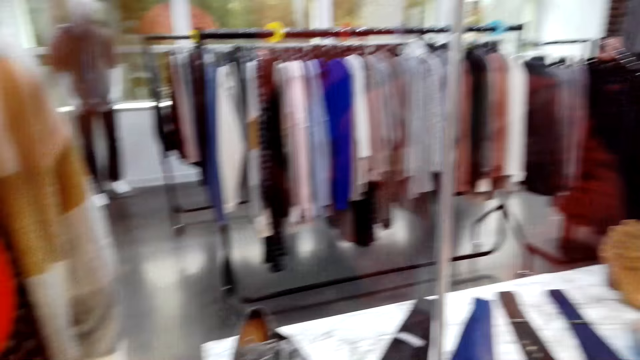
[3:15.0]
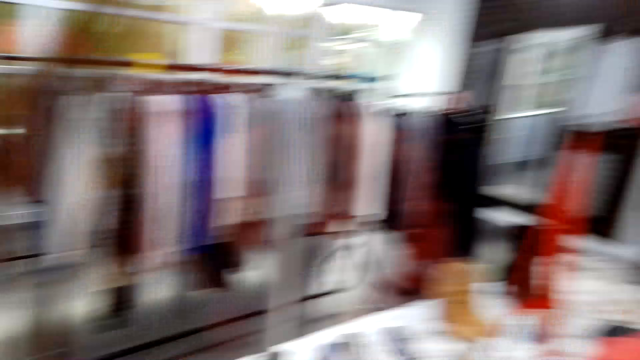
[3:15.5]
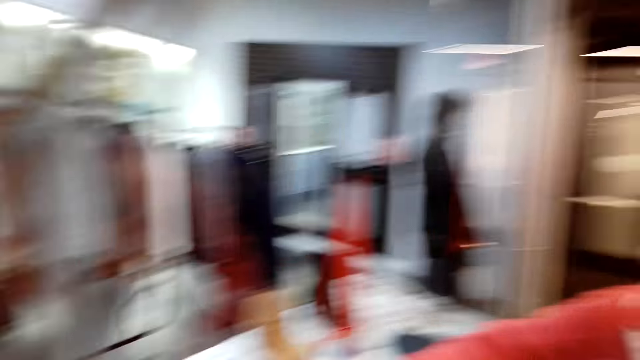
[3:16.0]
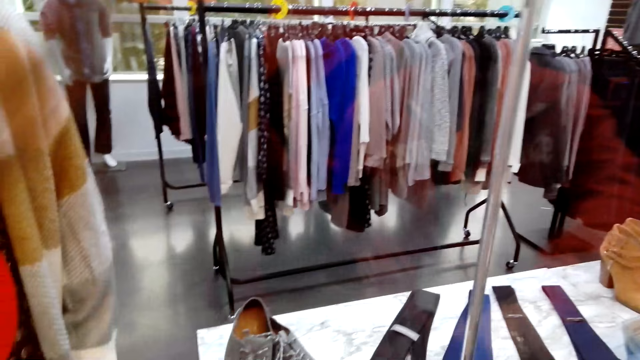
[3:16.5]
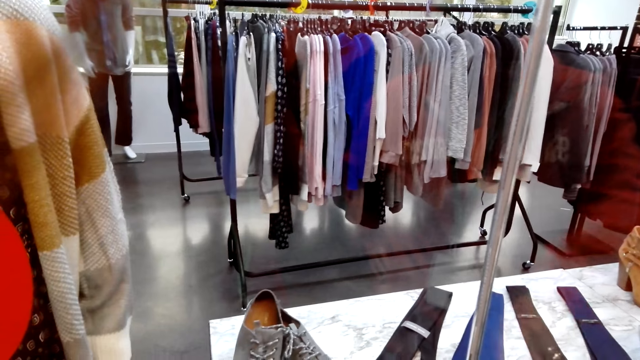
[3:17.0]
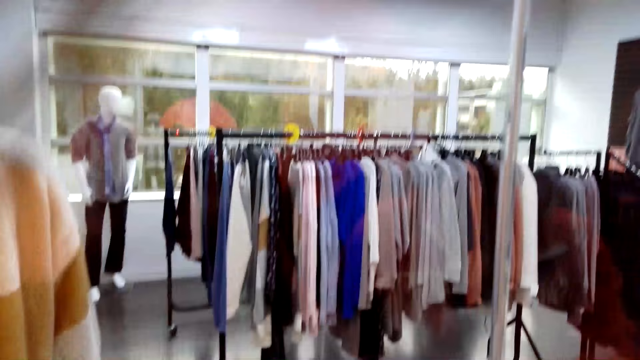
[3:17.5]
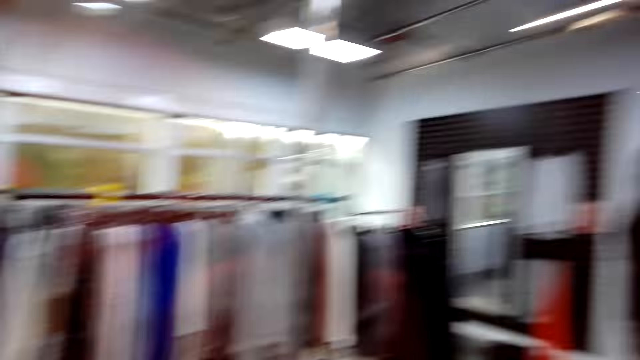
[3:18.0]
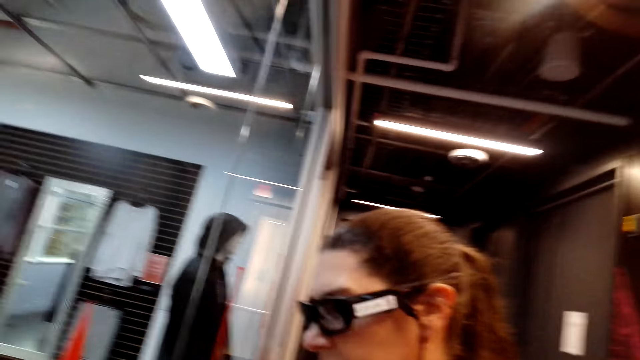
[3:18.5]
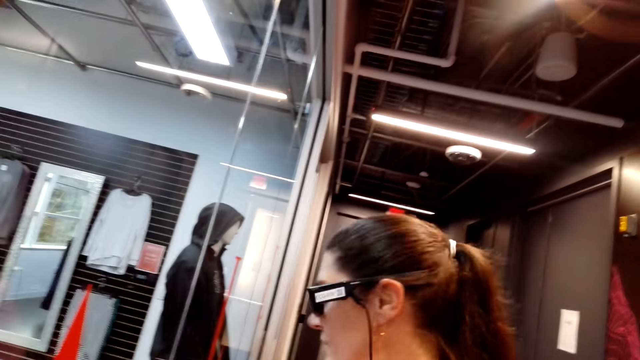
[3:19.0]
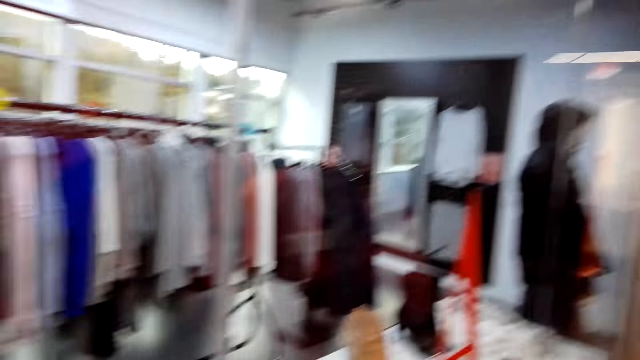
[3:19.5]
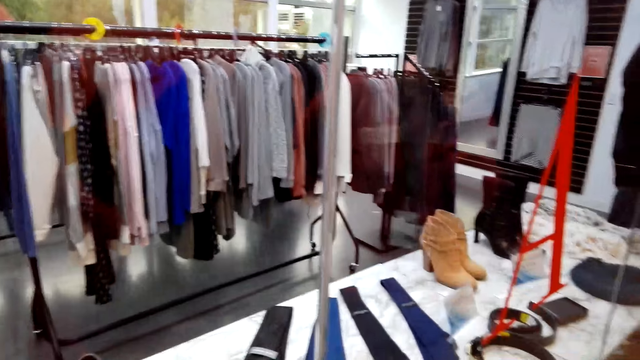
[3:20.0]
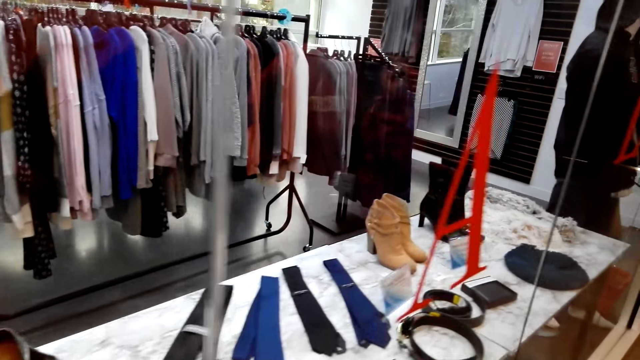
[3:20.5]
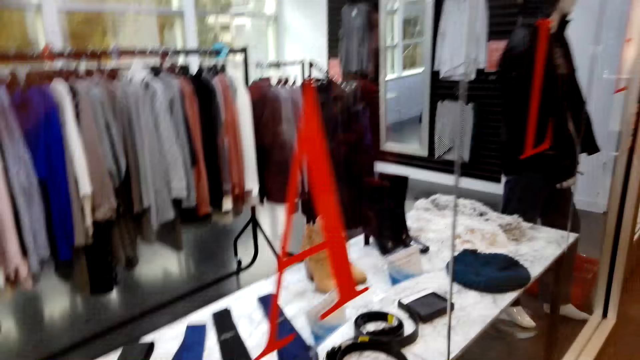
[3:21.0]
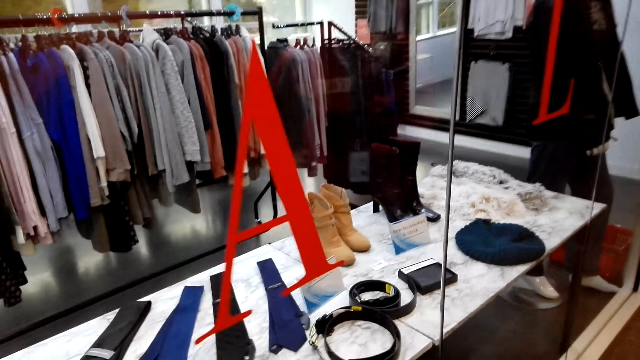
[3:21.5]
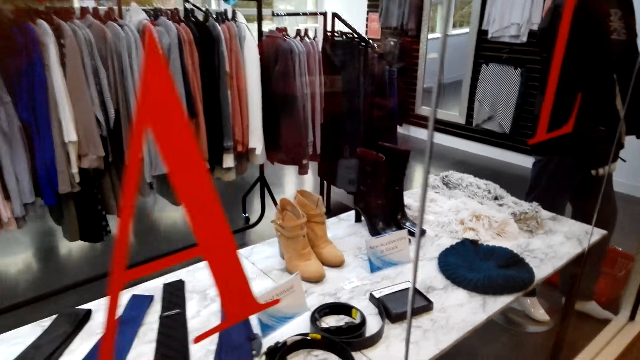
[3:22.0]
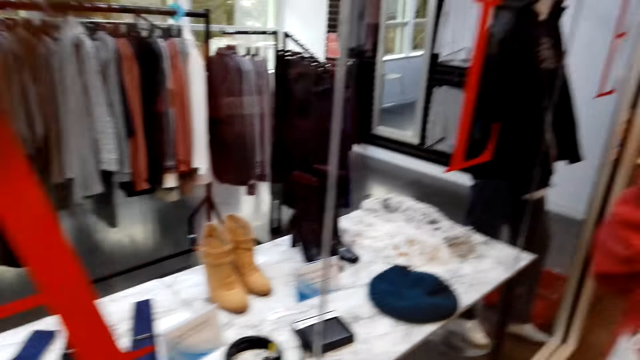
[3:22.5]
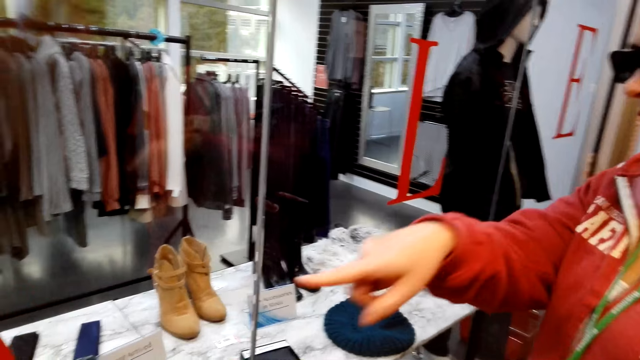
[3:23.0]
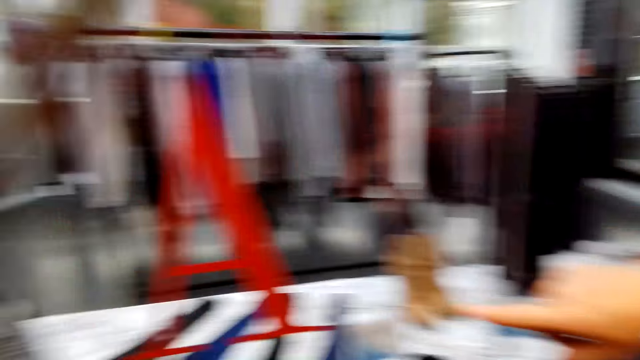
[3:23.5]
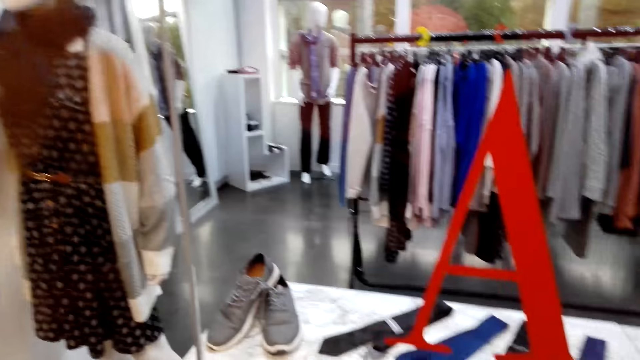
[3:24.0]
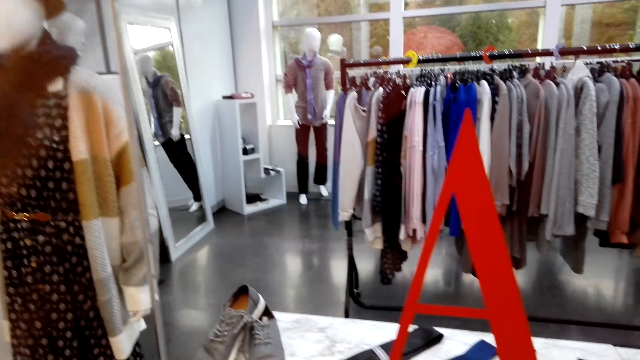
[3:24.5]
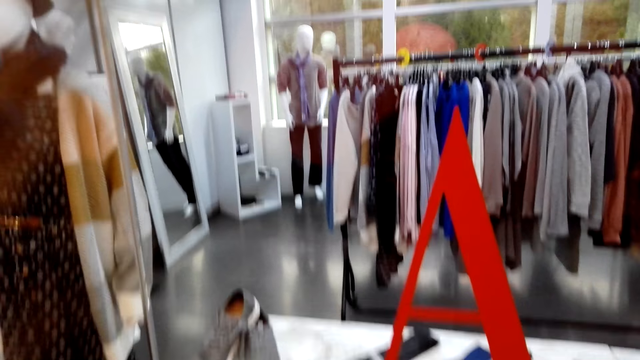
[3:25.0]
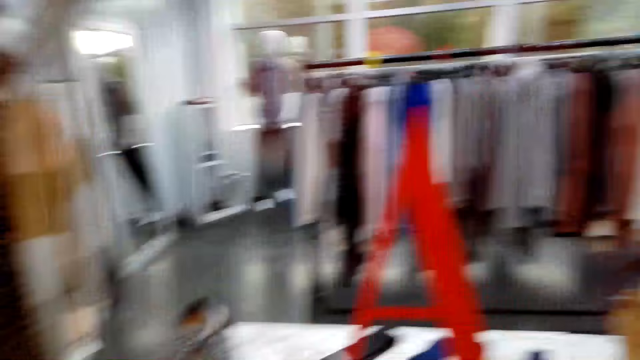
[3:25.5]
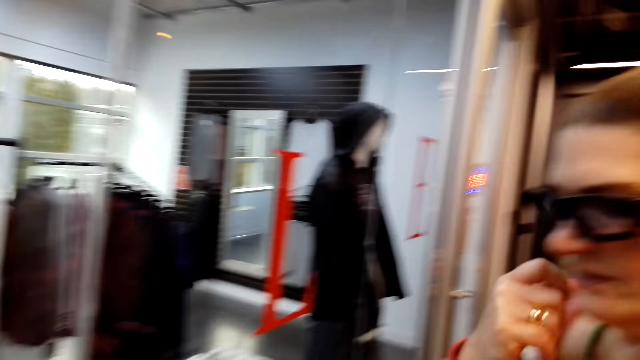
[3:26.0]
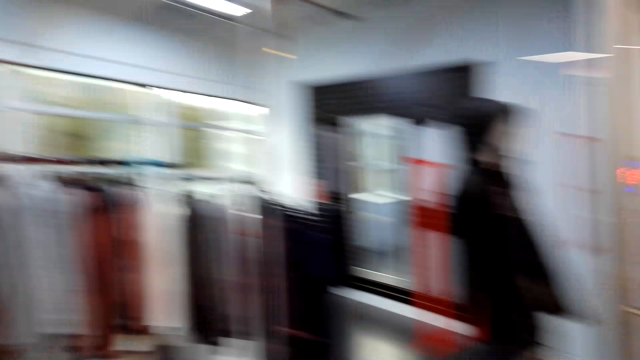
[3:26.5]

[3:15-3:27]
The camera wearer talks to a man. A woman points something to another woman through the mirror with her finger. The man points at the shoes.

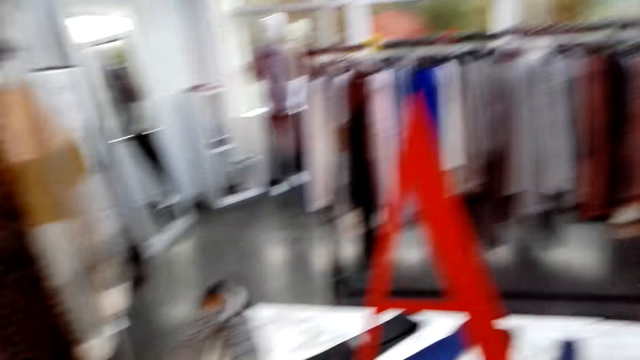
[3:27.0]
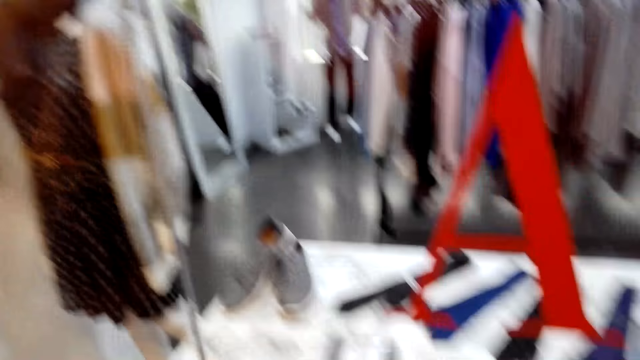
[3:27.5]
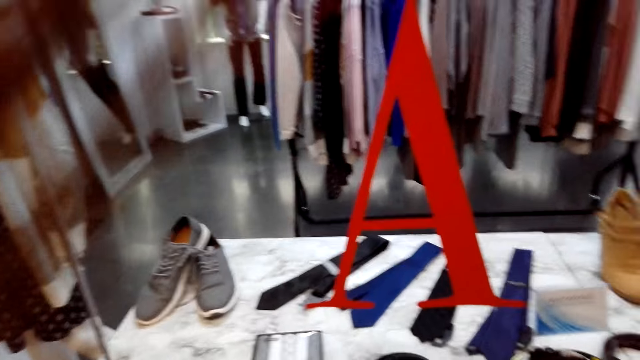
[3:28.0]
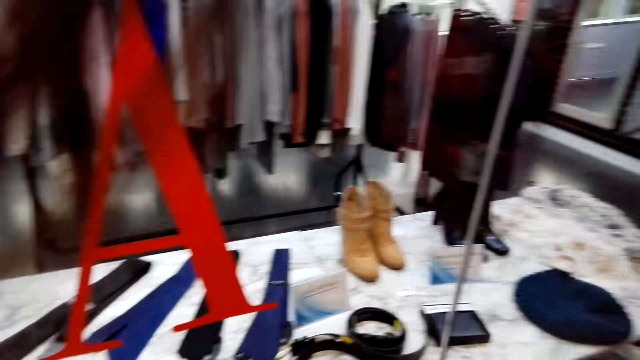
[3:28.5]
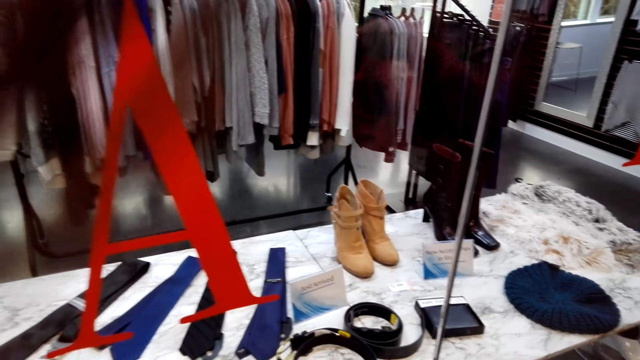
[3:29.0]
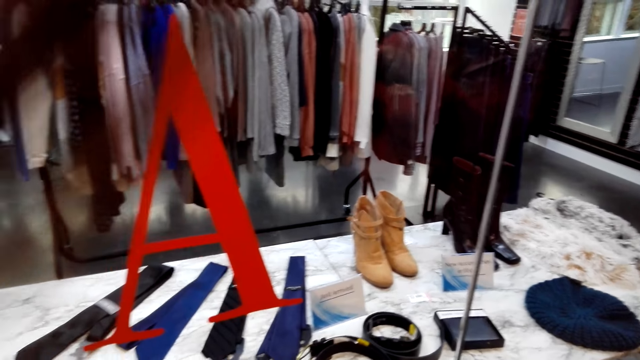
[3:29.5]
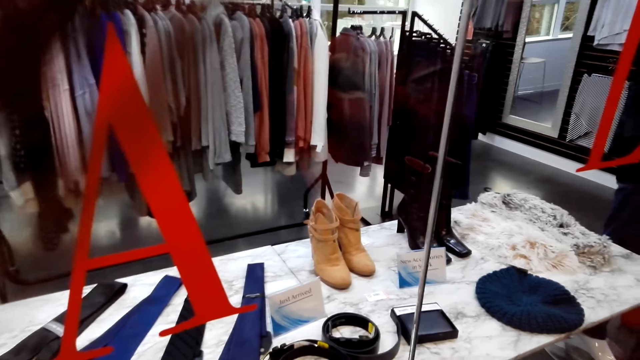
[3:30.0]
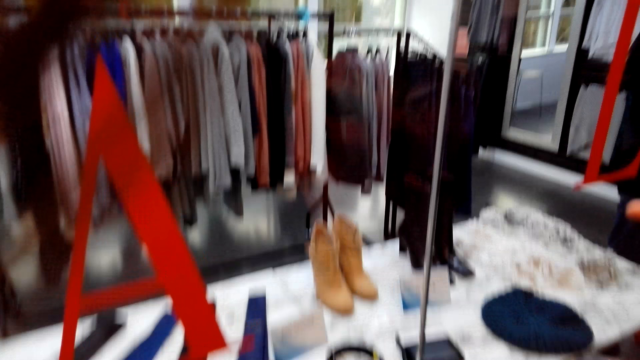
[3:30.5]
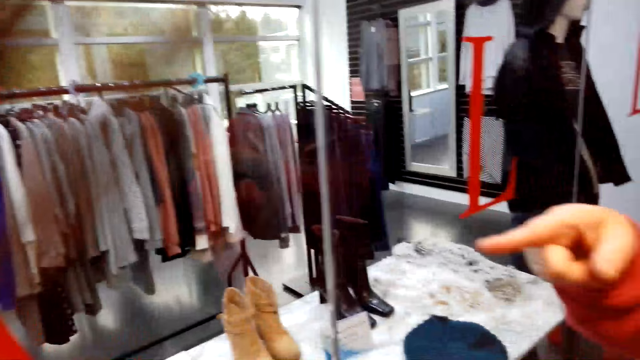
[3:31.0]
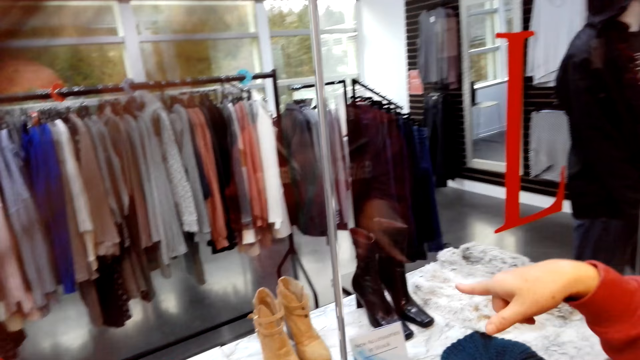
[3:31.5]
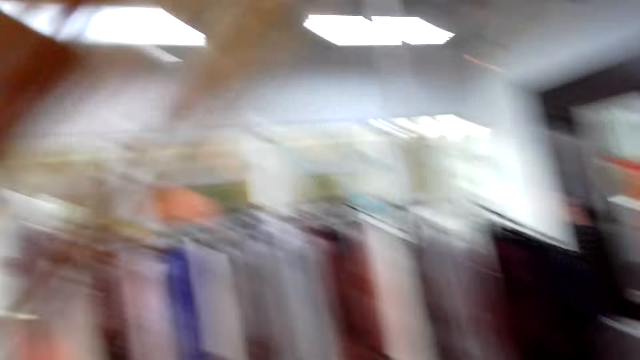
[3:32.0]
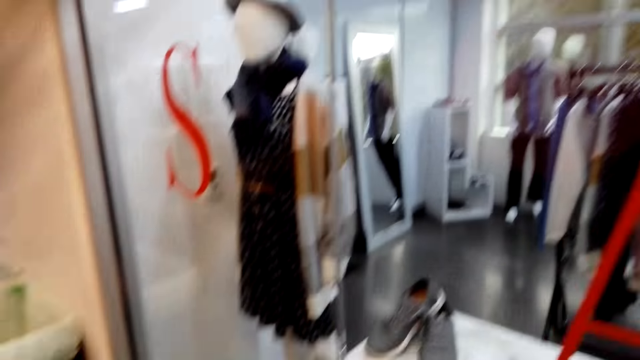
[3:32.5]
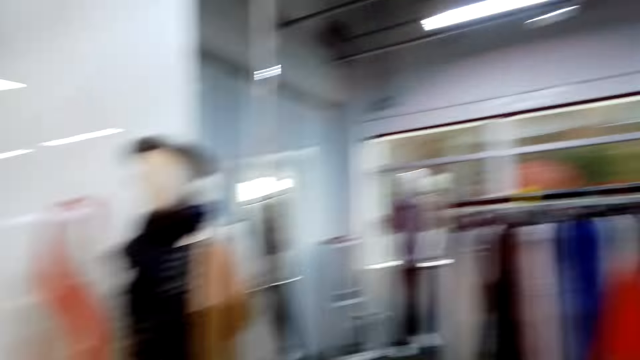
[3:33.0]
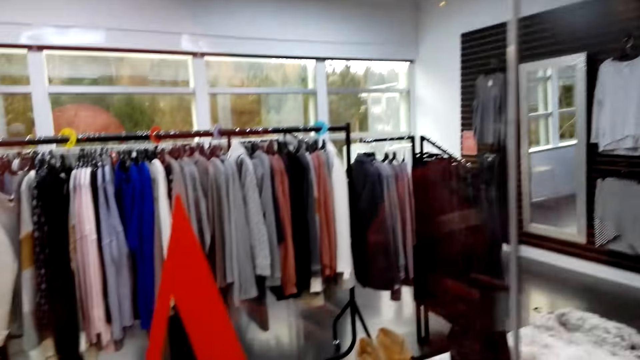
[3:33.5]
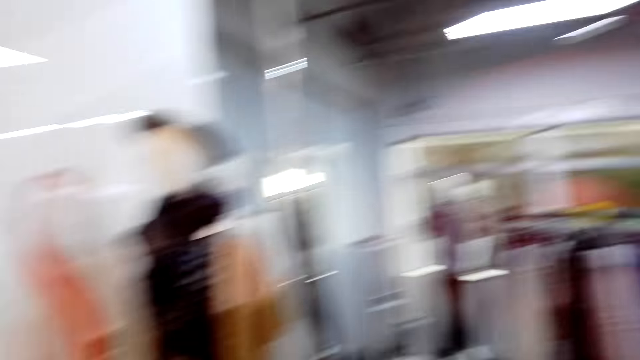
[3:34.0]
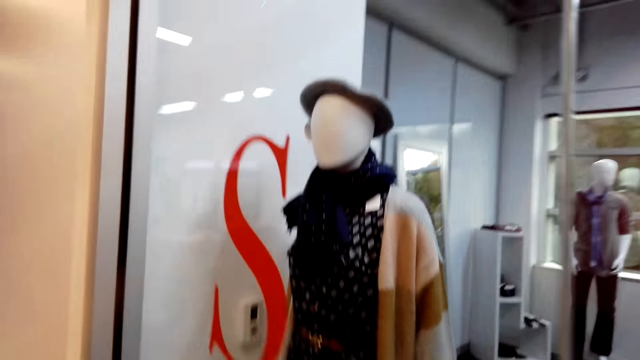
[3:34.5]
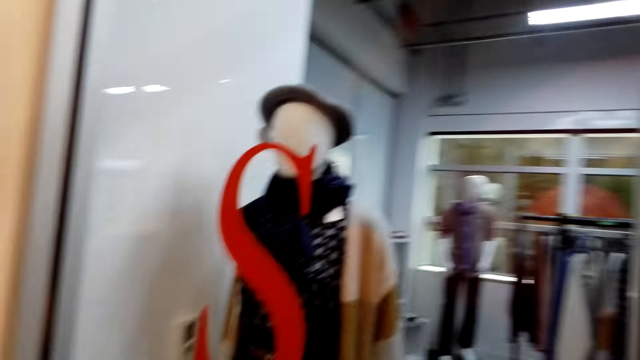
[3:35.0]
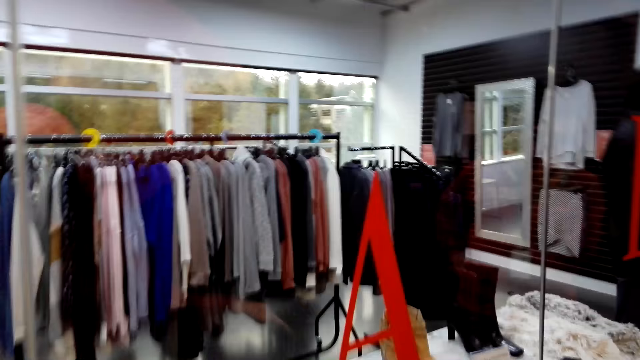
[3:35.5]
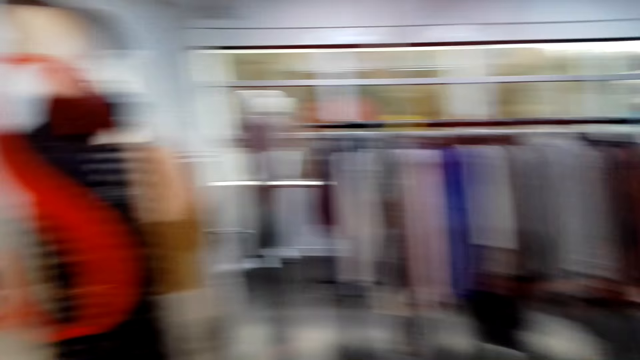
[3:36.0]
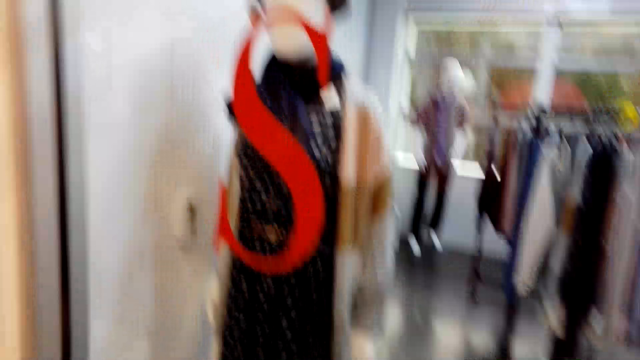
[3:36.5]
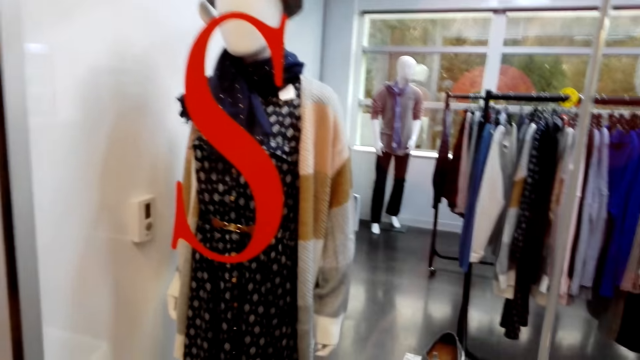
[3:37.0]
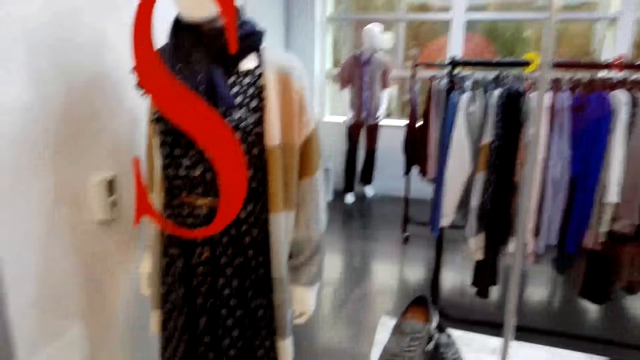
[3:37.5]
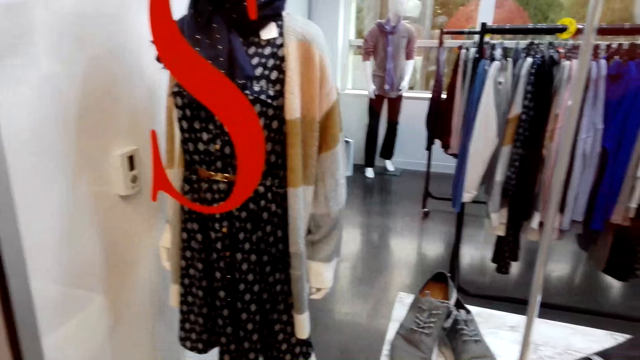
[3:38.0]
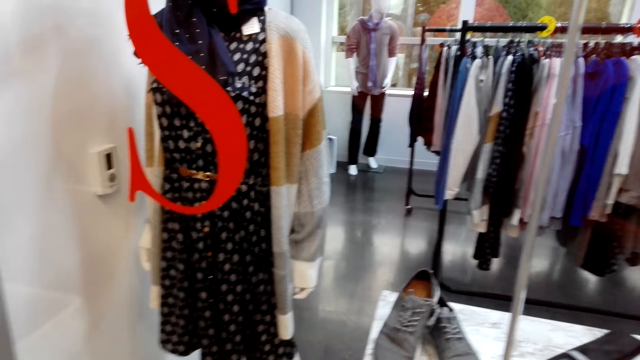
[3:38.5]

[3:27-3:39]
A woman demonstrates something to another woman. The camera wearer talks to a man. The first woman points something to the other woman through the mirror with her finger and moves around with the other woman in the shop. The camera wearer looks around the room.
